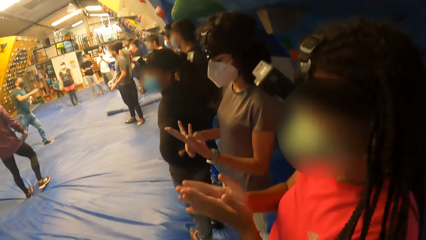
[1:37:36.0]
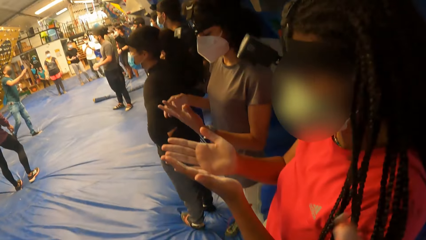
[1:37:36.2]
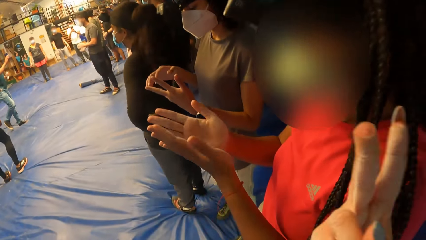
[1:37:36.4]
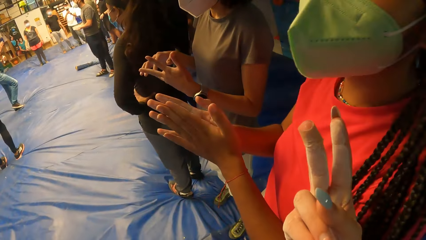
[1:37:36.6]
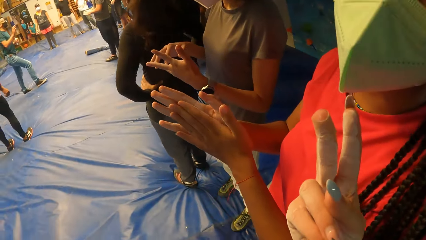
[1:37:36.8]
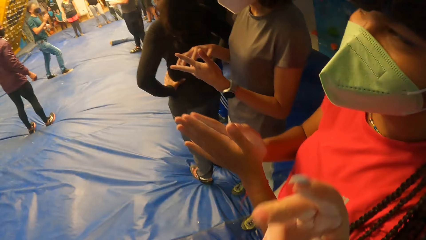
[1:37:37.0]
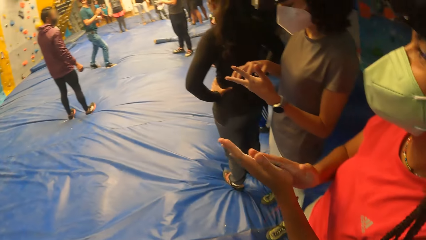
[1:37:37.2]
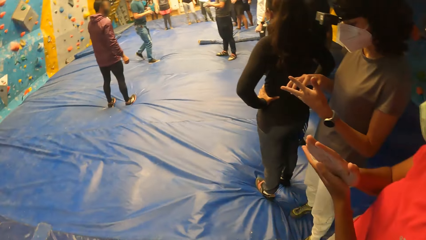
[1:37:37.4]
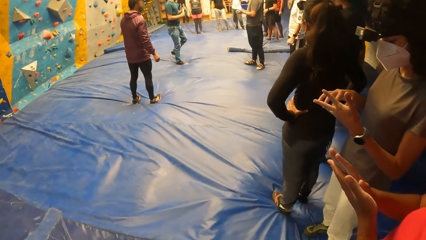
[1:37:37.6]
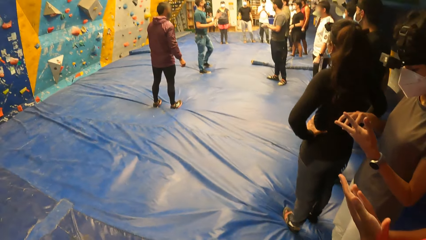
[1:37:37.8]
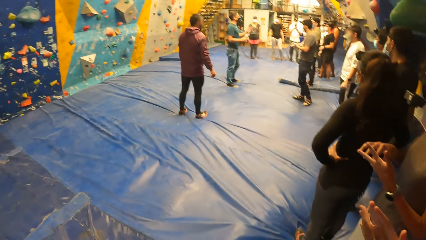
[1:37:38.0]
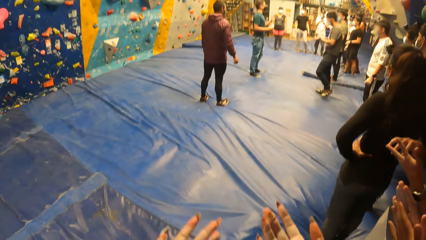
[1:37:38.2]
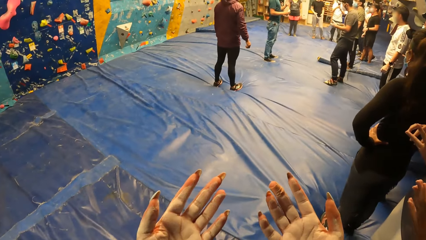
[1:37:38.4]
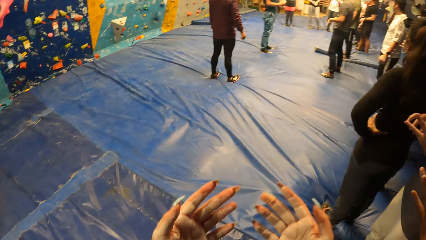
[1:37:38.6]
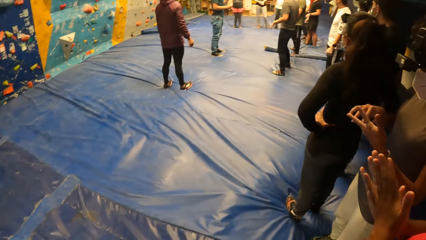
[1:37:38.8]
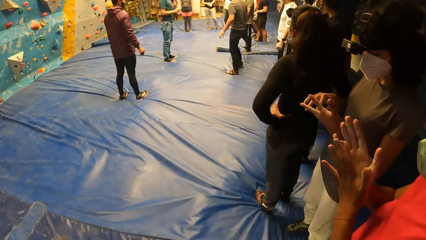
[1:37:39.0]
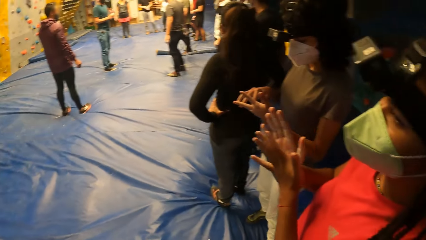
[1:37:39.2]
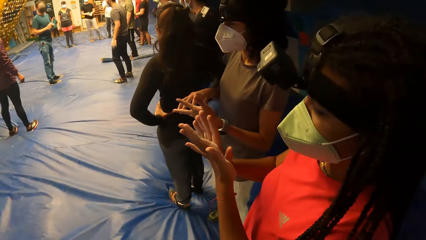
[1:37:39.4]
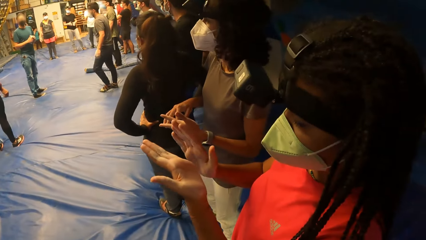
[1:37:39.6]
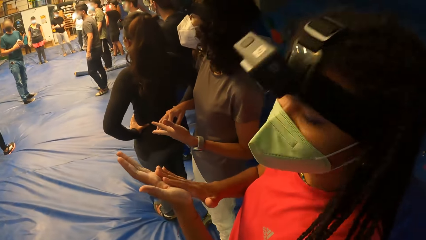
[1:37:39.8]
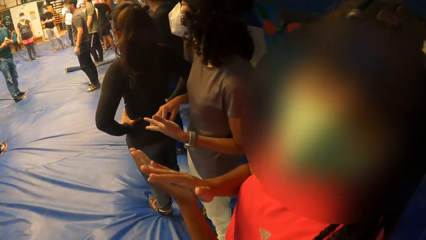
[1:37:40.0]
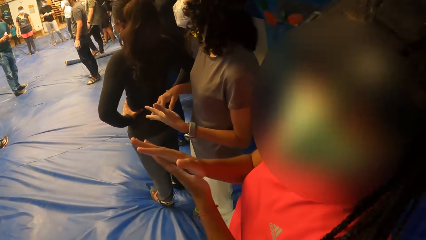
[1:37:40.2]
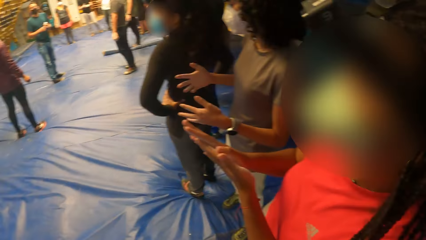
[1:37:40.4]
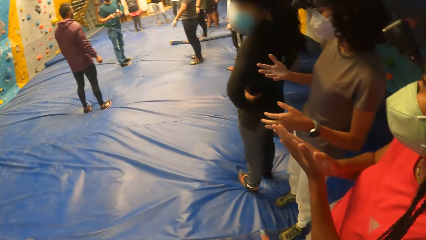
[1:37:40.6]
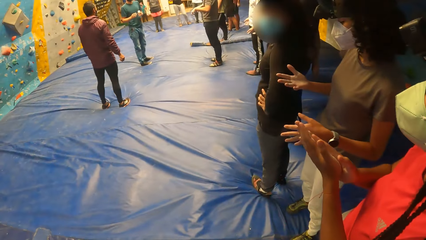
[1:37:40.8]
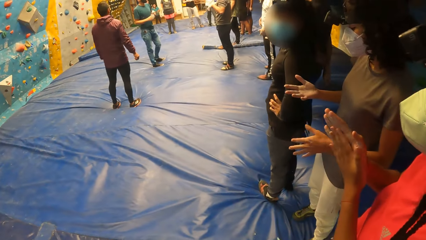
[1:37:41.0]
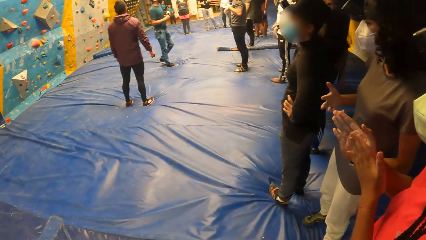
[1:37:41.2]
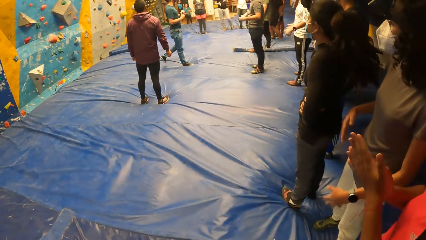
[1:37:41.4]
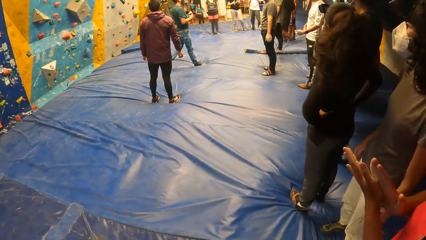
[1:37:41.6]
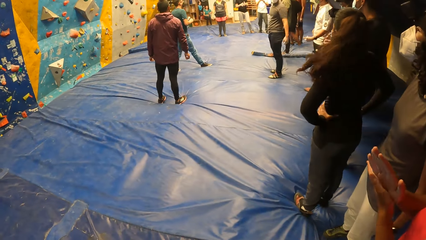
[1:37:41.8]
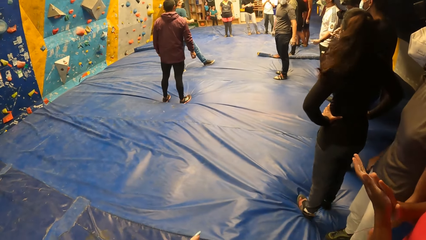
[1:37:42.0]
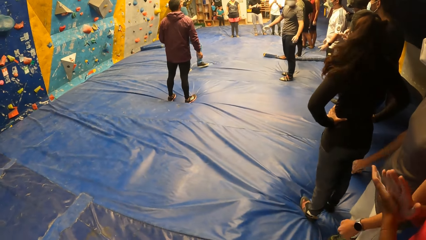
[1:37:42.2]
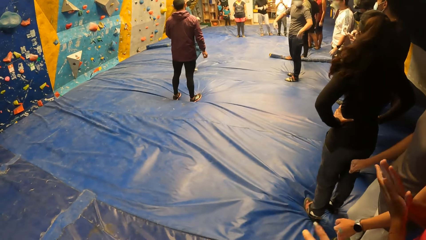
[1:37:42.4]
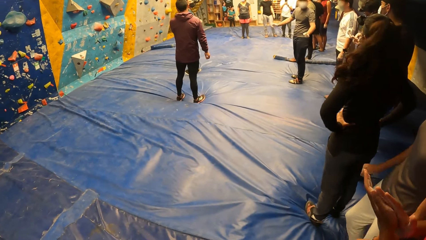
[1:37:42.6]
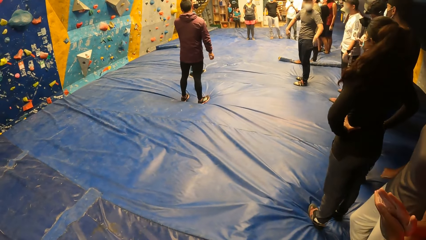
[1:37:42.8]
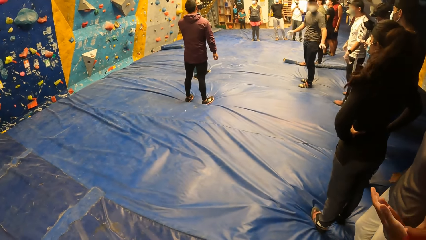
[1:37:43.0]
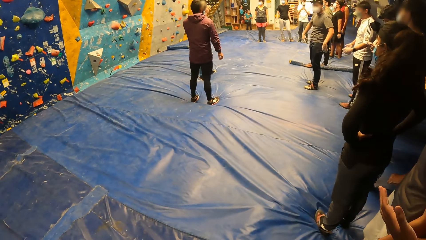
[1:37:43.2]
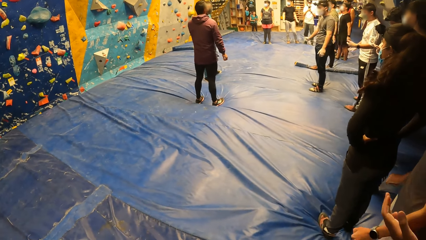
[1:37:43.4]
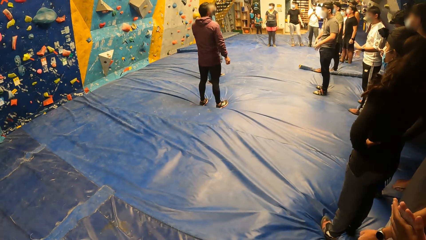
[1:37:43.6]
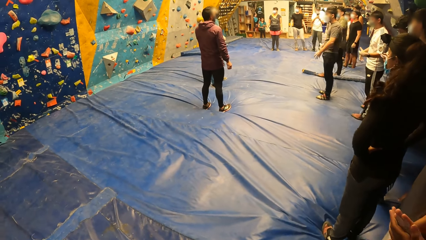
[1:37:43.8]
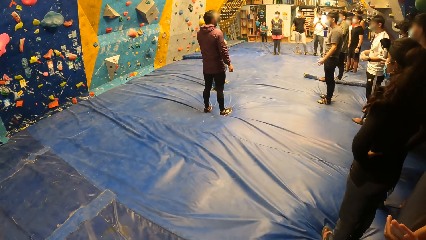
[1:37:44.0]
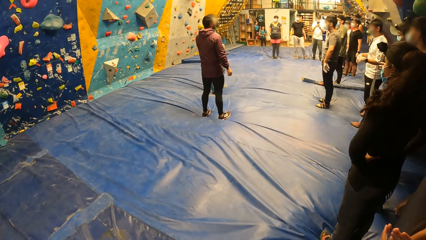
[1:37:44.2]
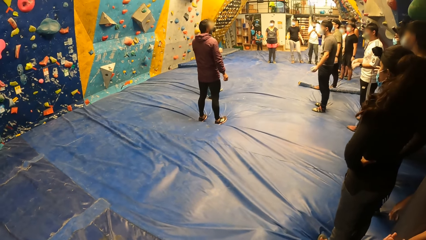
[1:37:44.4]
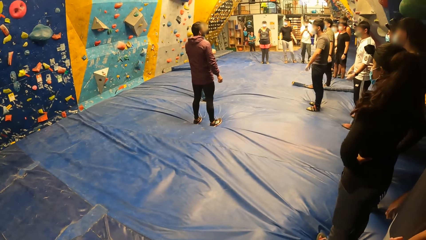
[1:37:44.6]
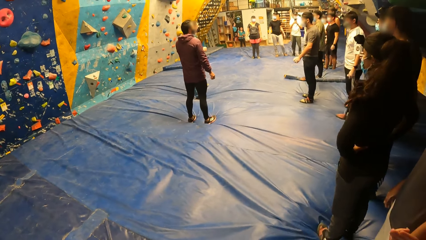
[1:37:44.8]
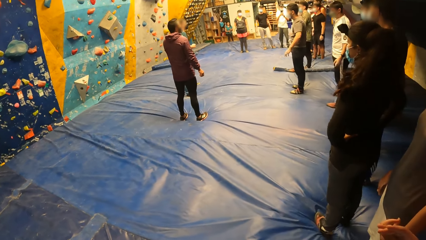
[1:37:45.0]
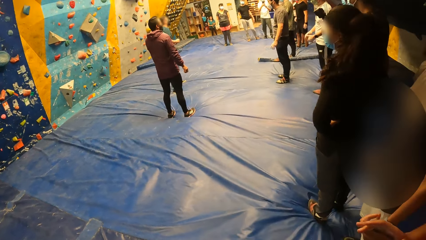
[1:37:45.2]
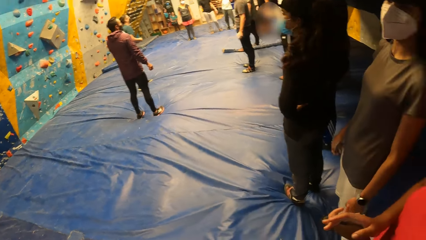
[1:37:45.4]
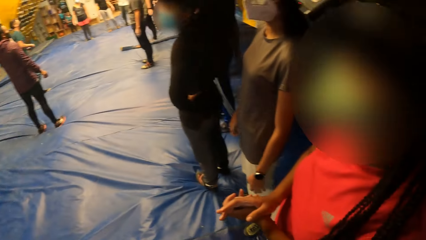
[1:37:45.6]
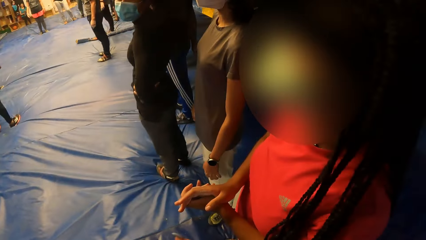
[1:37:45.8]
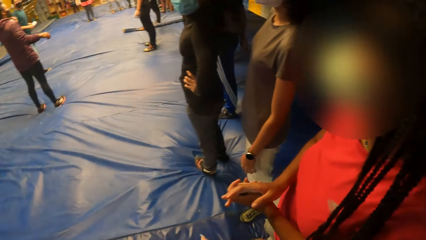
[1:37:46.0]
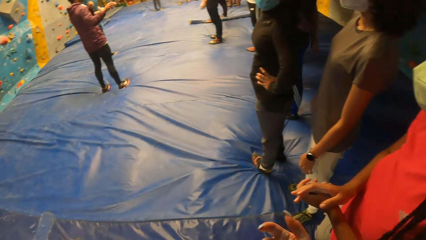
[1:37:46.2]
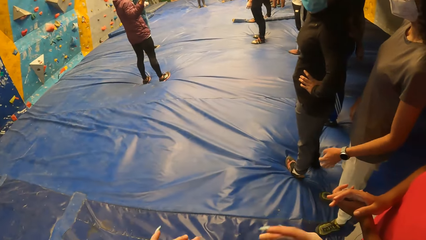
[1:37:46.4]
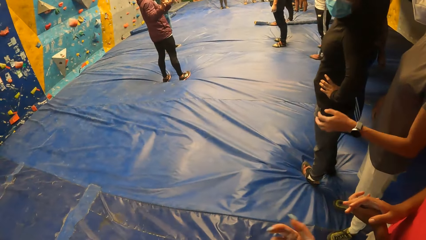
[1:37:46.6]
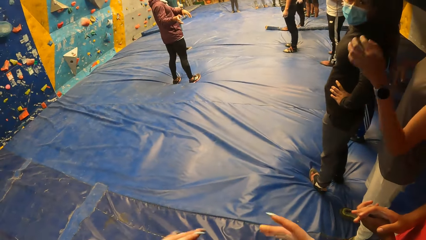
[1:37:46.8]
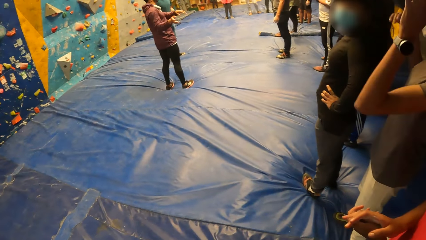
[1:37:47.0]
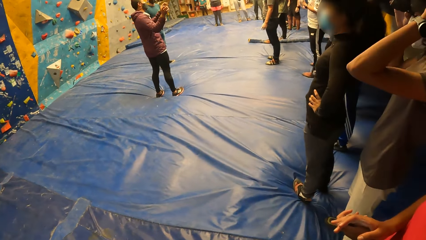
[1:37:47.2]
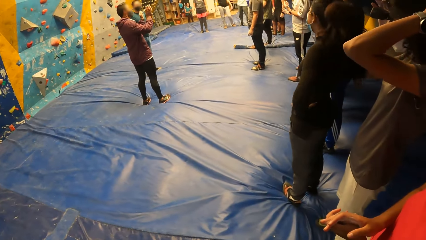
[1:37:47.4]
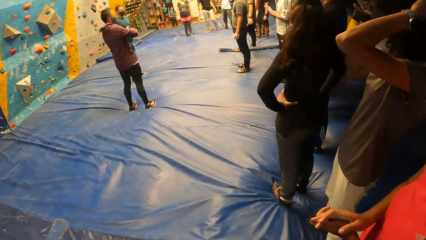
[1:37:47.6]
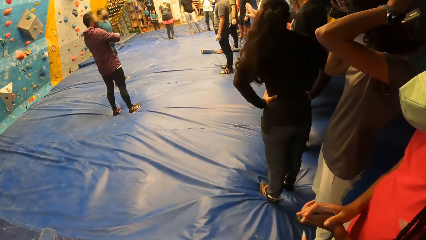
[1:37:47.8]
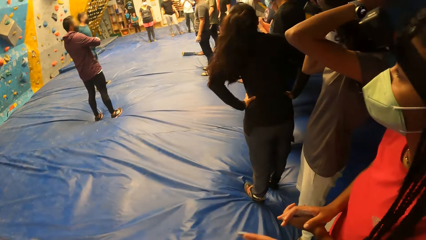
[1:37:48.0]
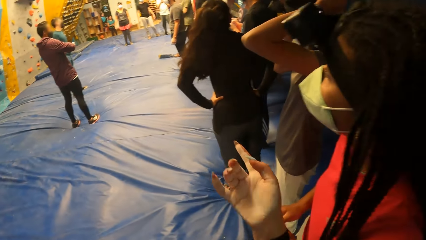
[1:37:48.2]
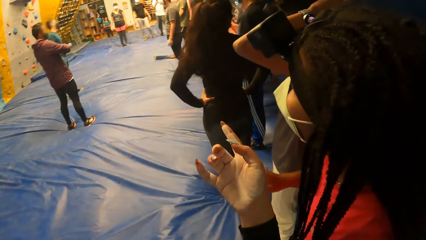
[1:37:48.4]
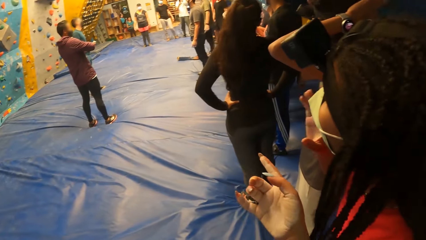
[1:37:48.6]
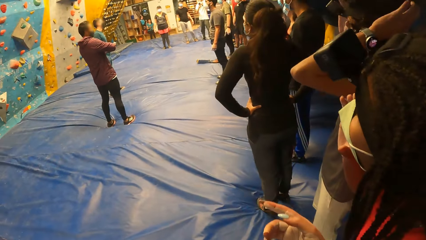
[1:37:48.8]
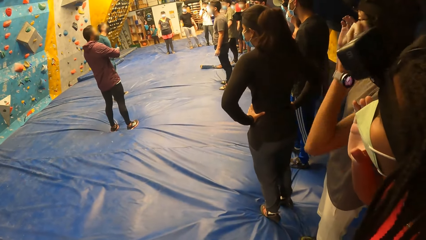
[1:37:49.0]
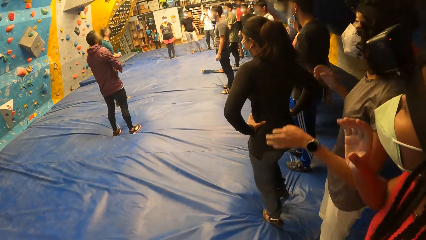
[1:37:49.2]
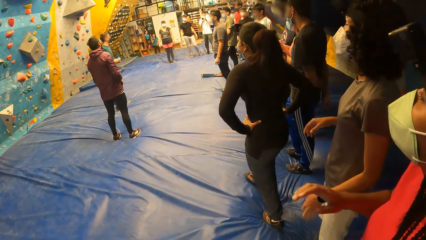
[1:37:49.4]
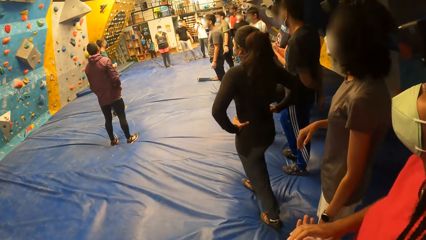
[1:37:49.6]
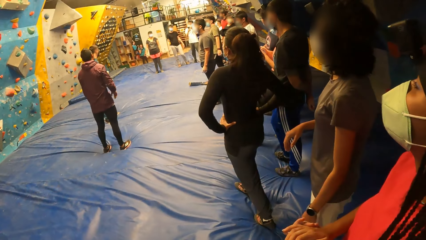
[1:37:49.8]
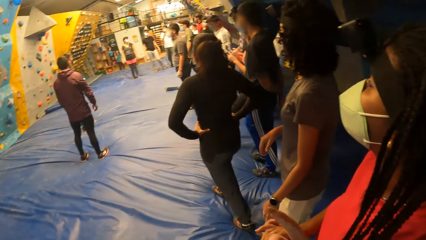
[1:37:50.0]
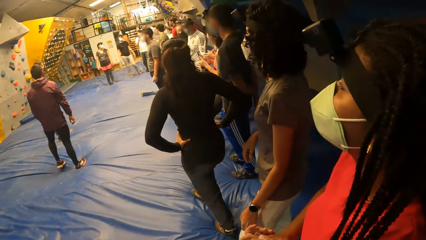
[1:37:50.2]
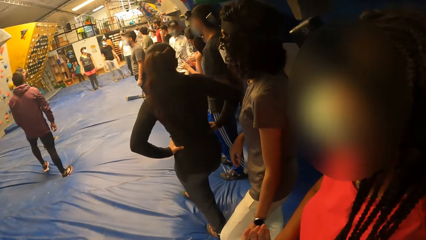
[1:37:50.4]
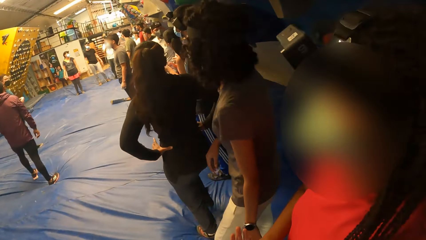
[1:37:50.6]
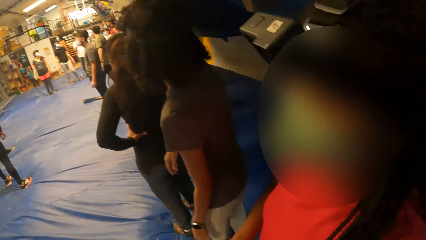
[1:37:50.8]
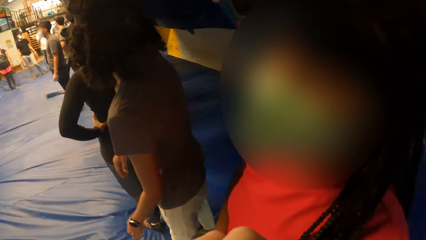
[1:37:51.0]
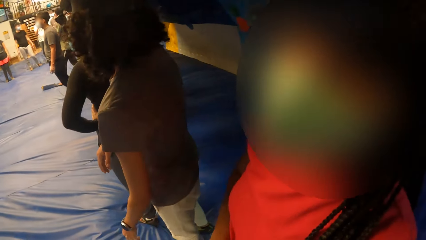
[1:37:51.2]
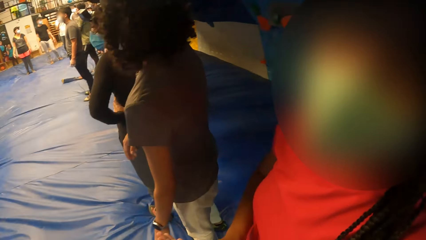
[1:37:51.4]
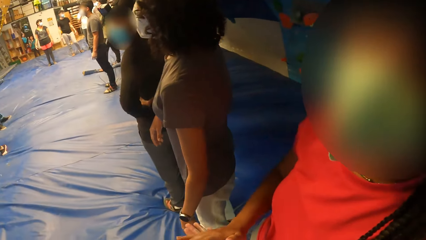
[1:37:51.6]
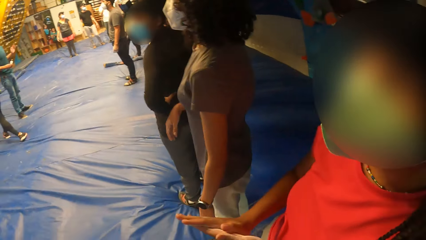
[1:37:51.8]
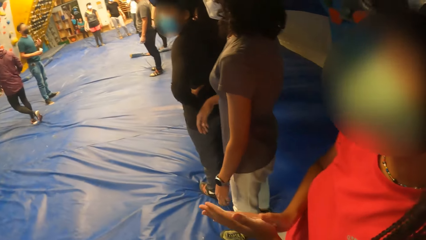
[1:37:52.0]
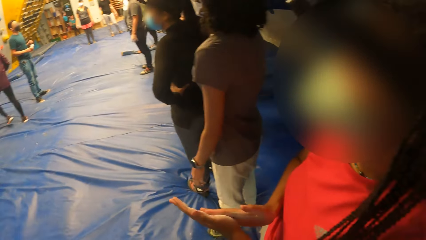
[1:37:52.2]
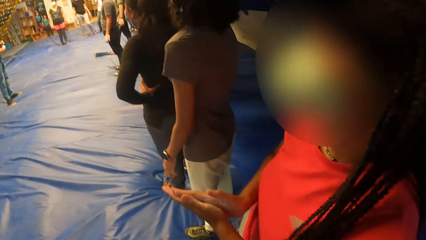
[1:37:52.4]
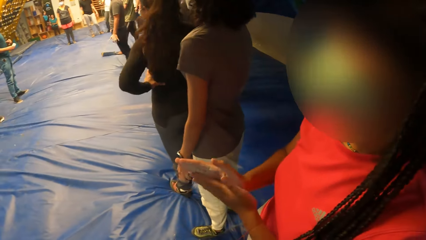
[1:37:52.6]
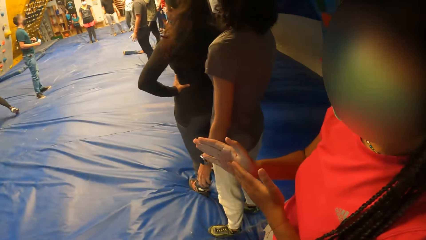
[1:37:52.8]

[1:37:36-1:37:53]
A man walks in the room. The camera wearer interacts with a lady. They stare at the floor. Another lady touches the hair with the left hand. The camera wearer interacts with the first lady.
